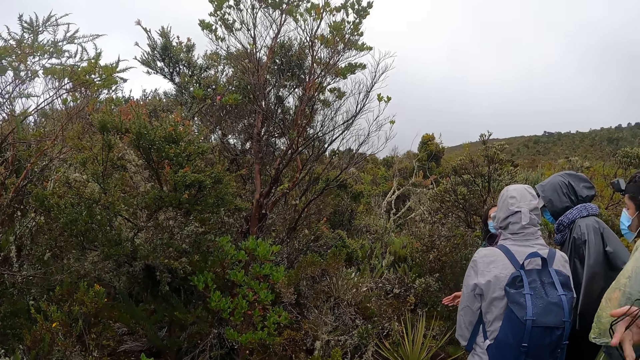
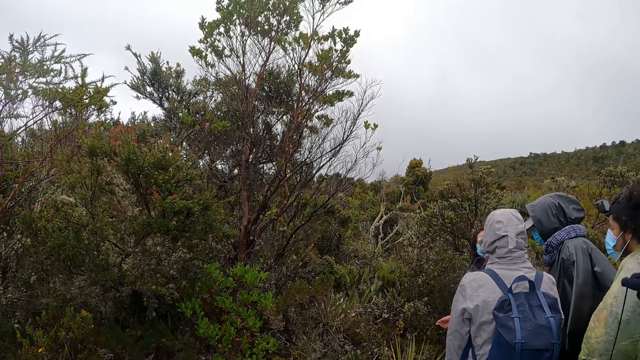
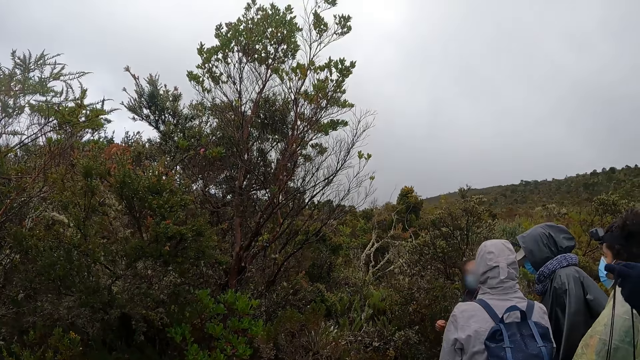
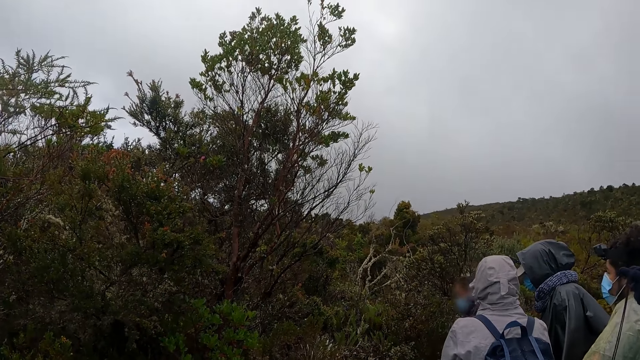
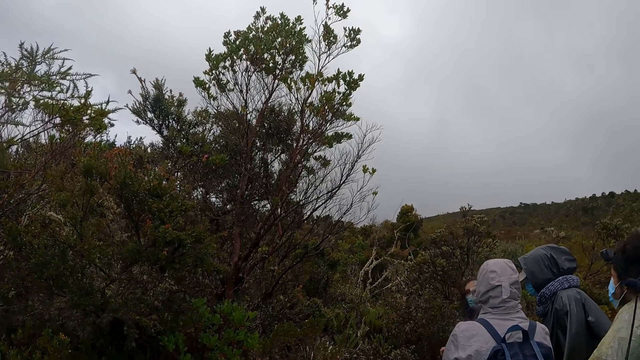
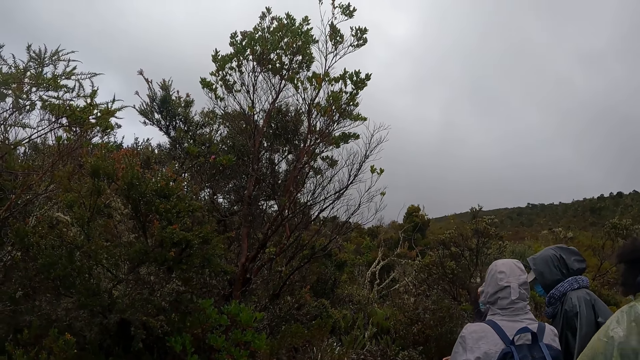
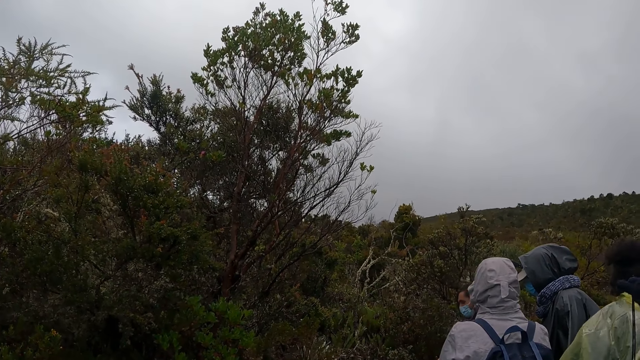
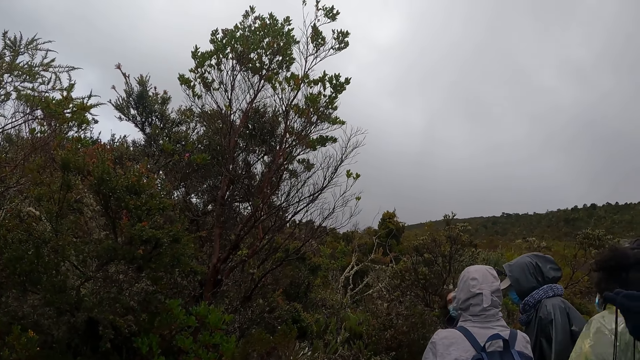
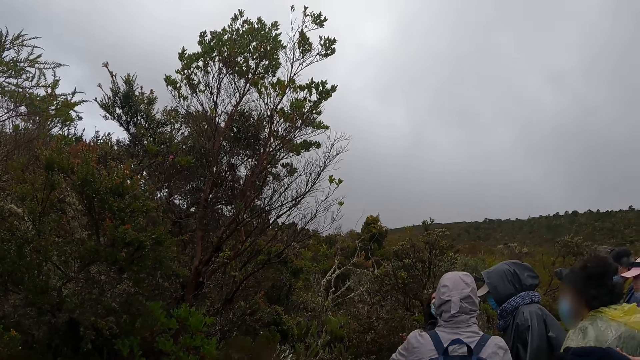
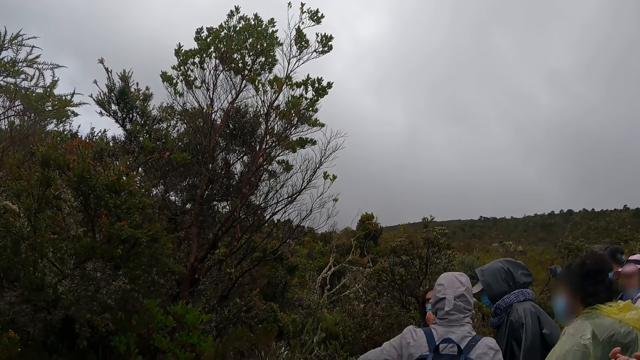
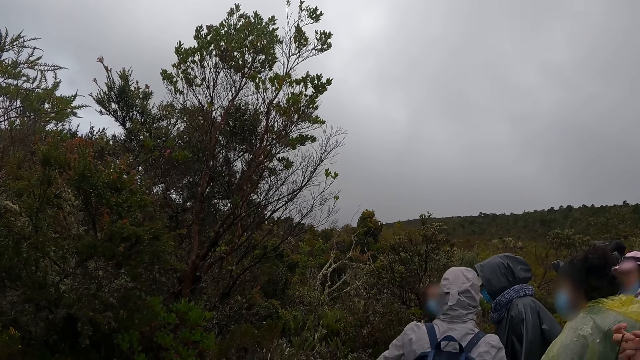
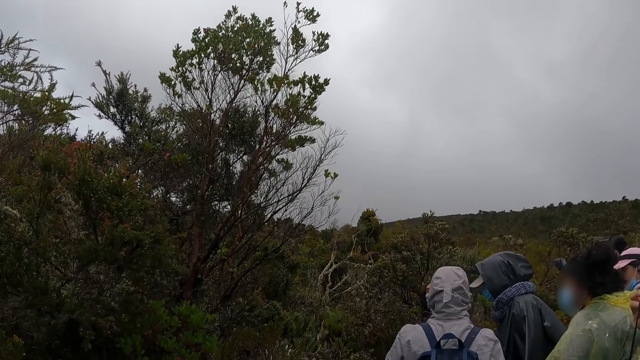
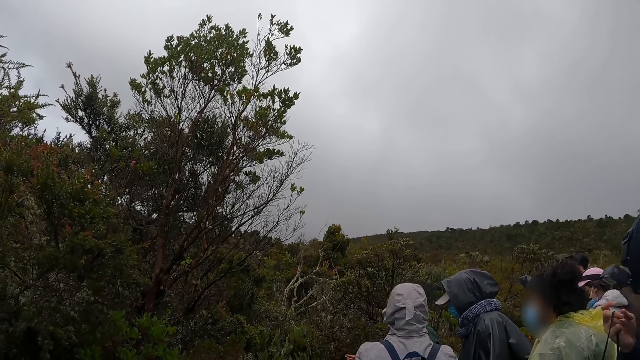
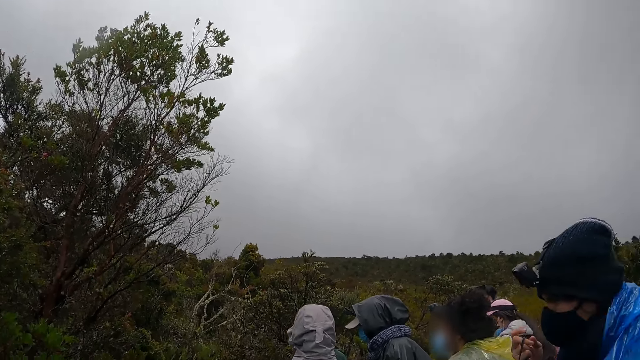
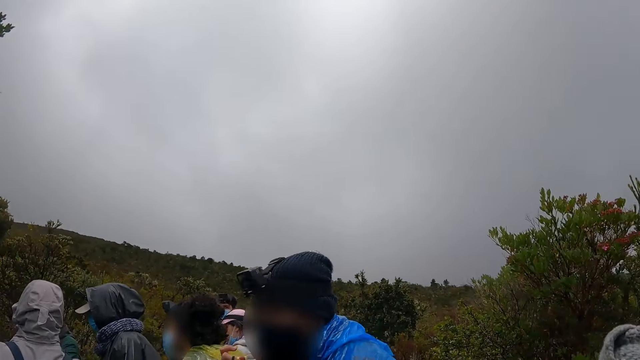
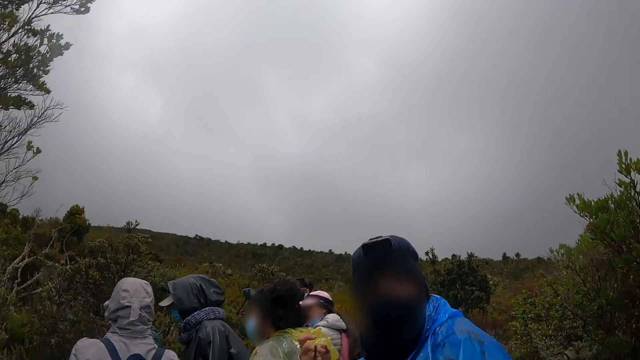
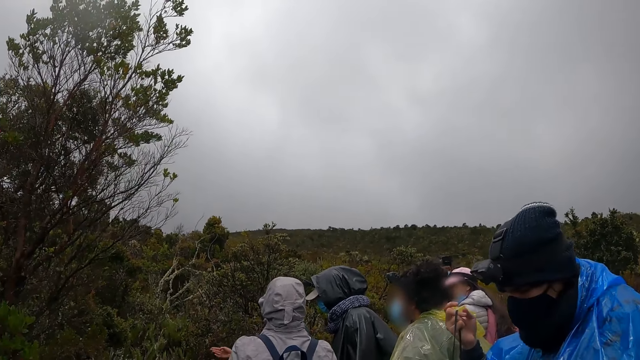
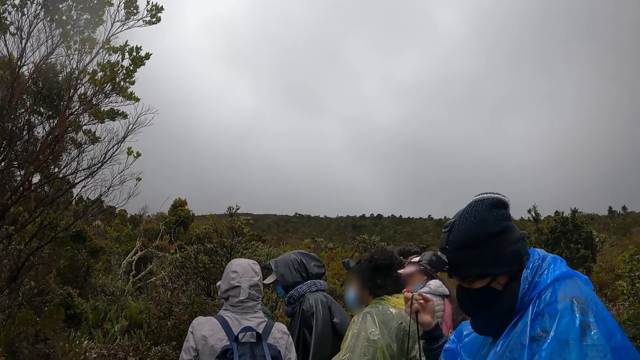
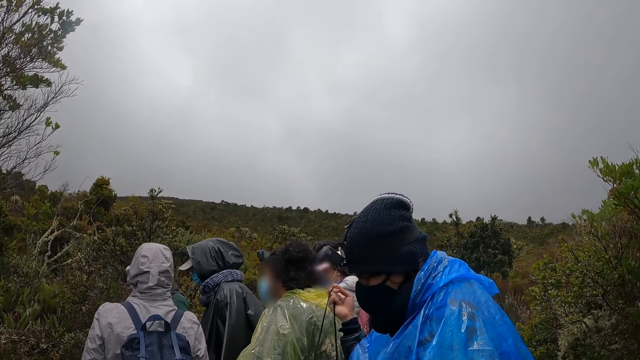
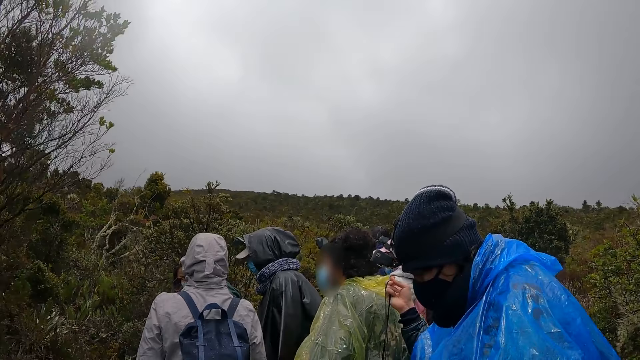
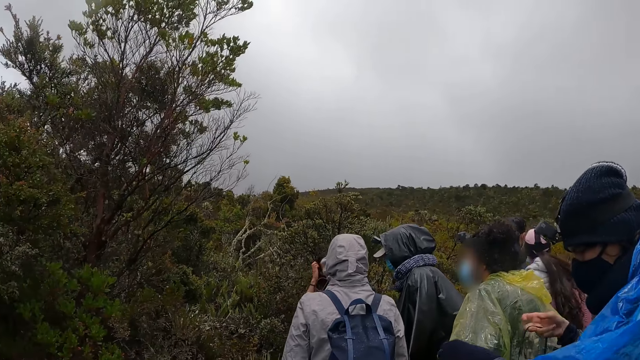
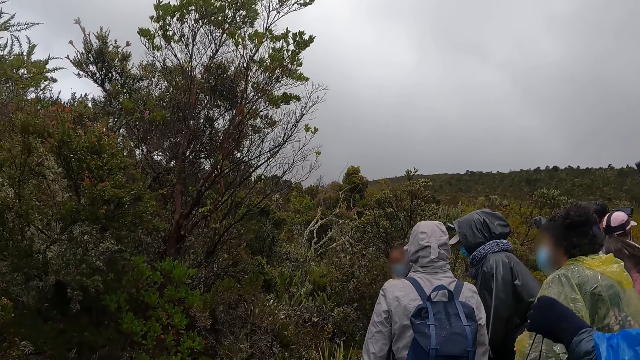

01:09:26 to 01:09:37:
A woman gestures with her left hand. The man interacts with the camera wearer and the group of people and gestures with his hands. Another man holds a bag with his hands.

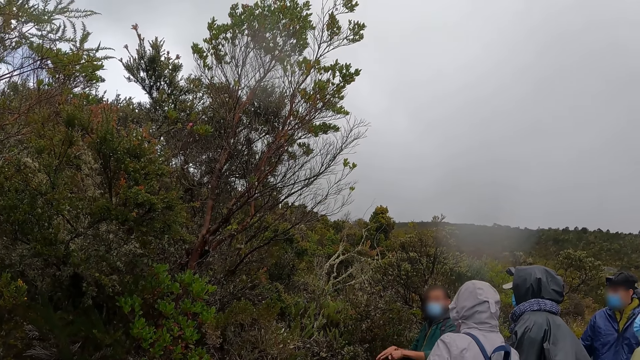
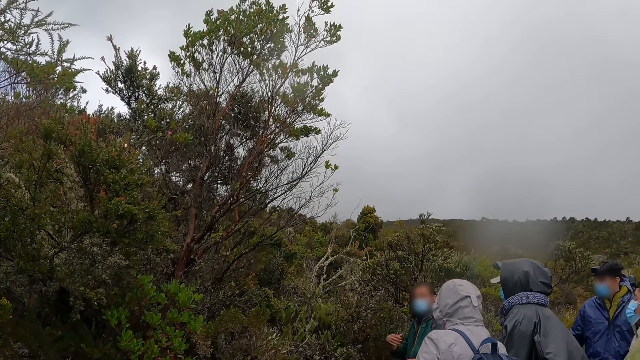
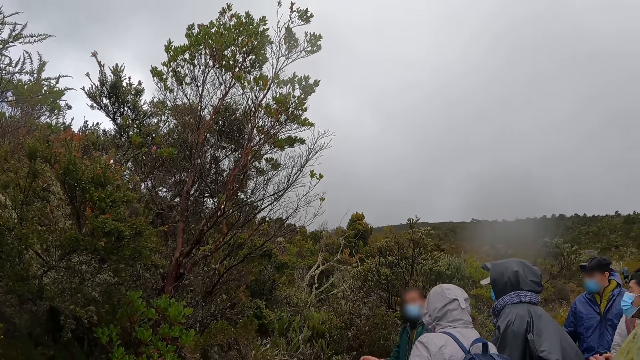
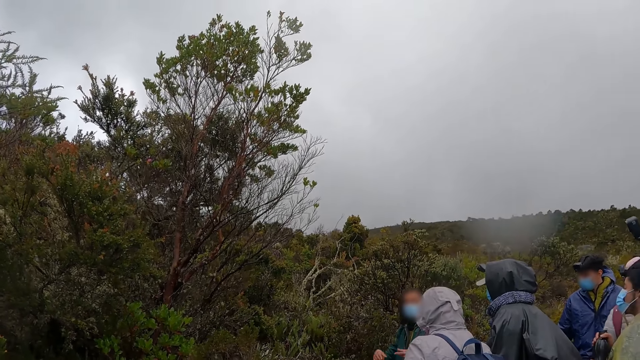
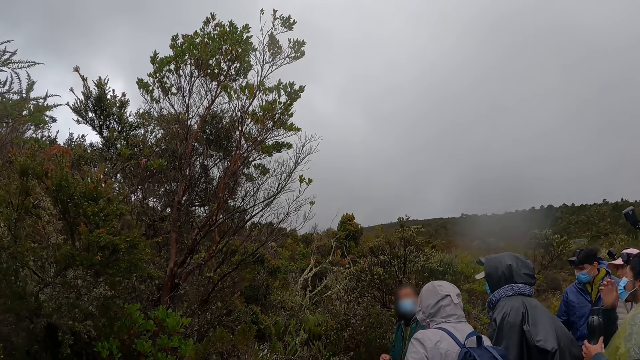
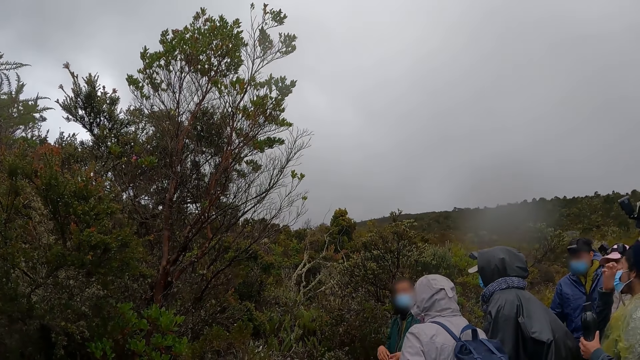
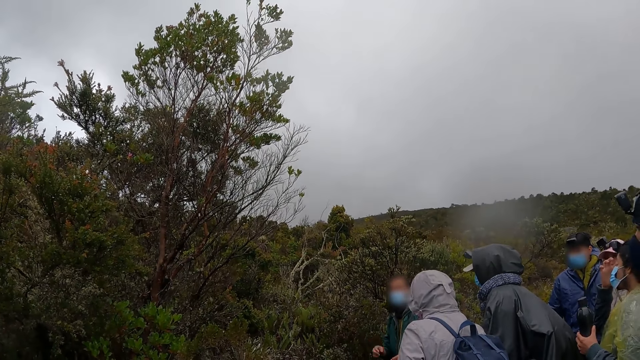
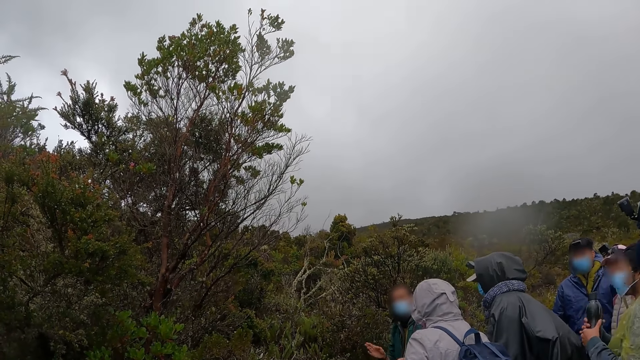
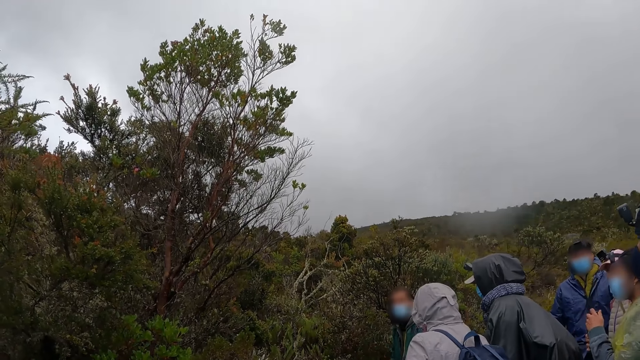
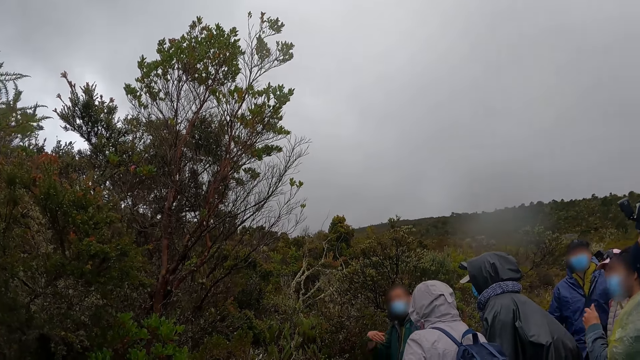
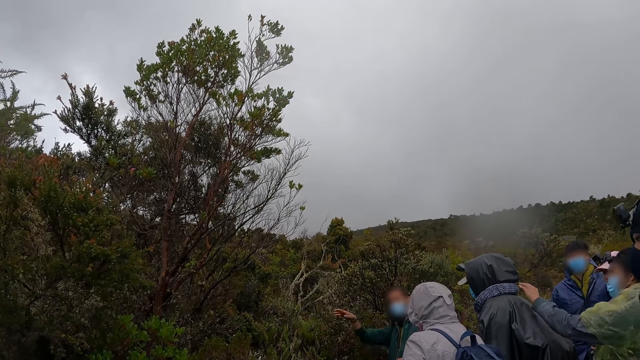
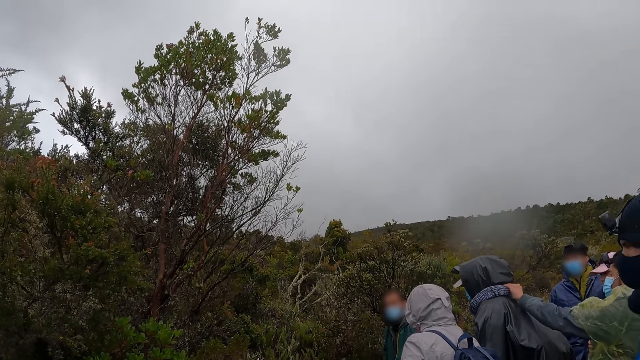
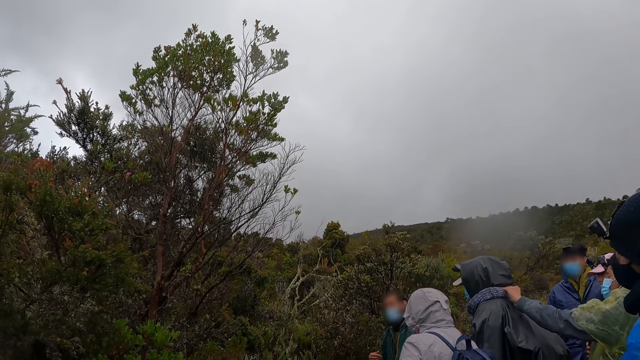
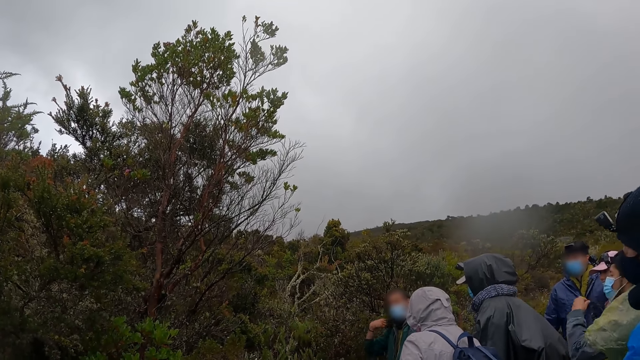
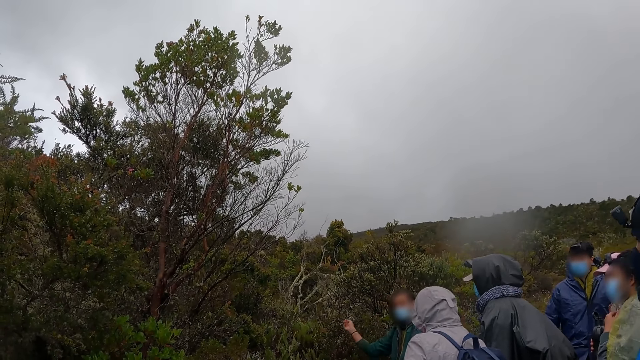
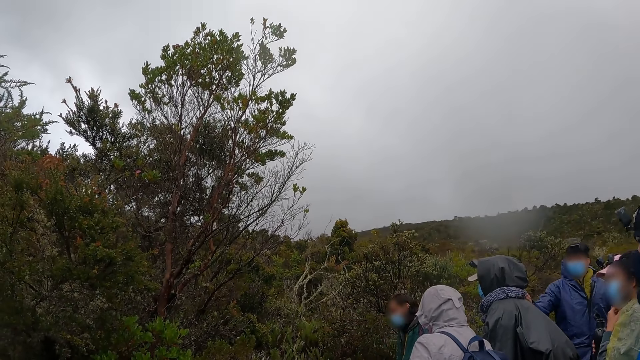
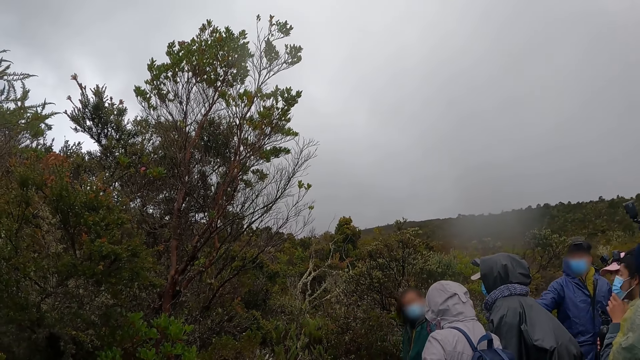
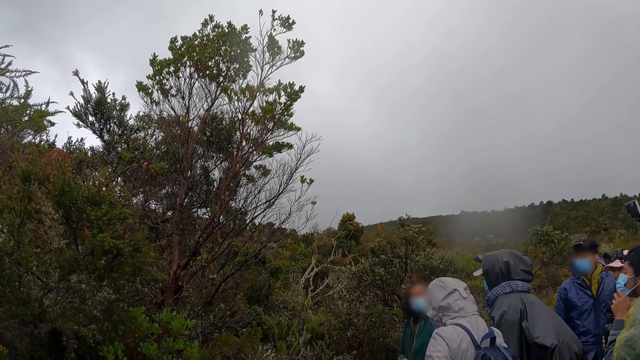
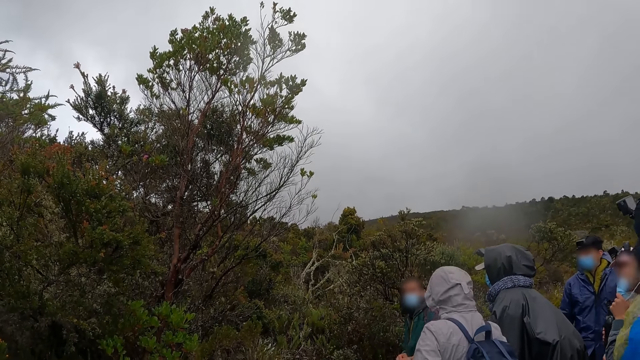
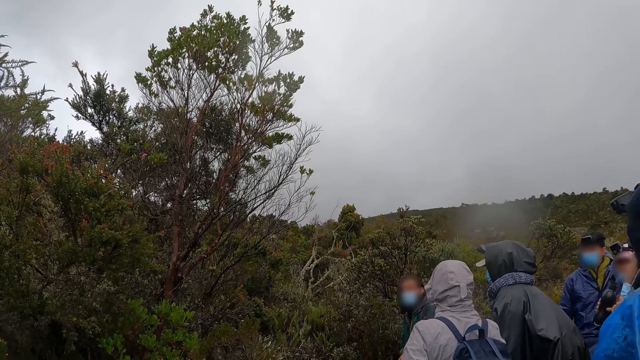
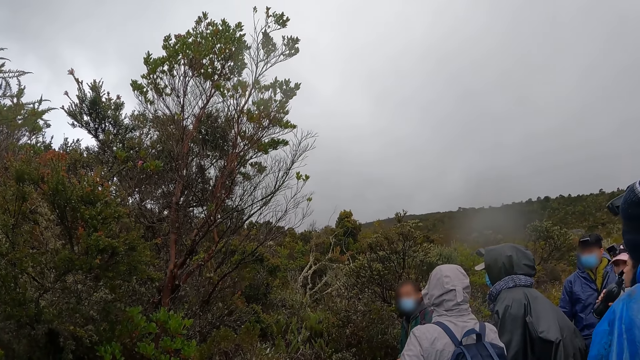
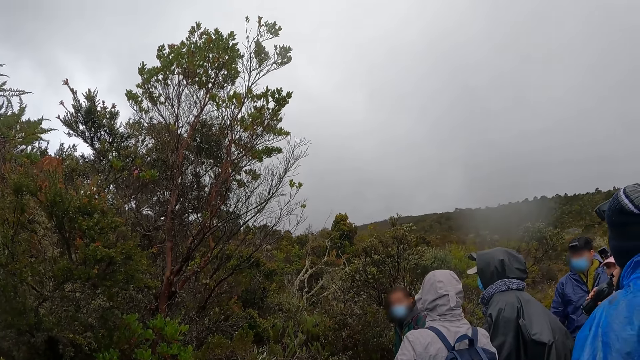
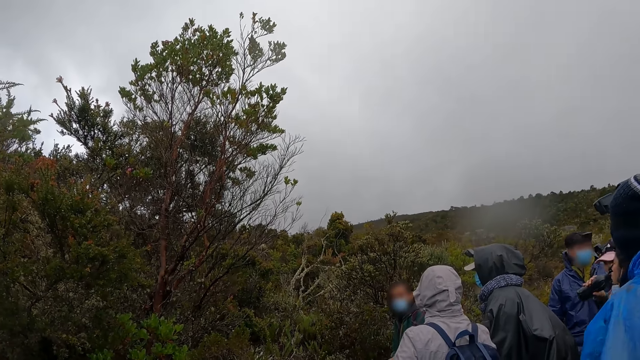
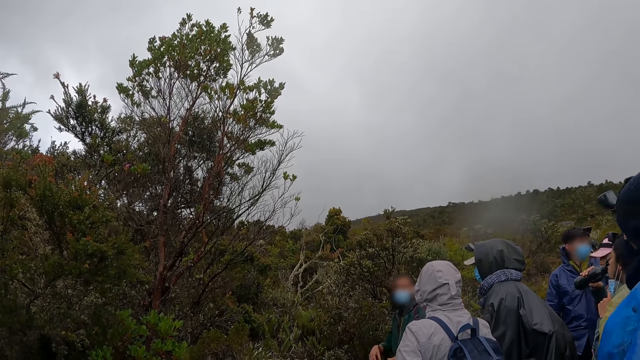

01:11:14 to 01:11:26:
A woman holds a bottle with her left hand. The woman passes the bottle from her left hand to her right hand. The woman opens the bottle in her right hand with her left hand. The woman touches another woman by the neck with her left hand. A man touches the other woman with his right hand. Another man interacts with the camera wearer and the group of people. The first woman drinks from the bottle in her right hand.
